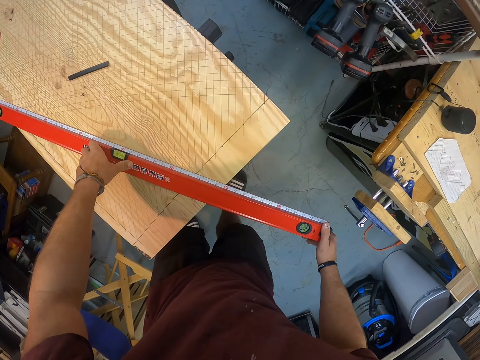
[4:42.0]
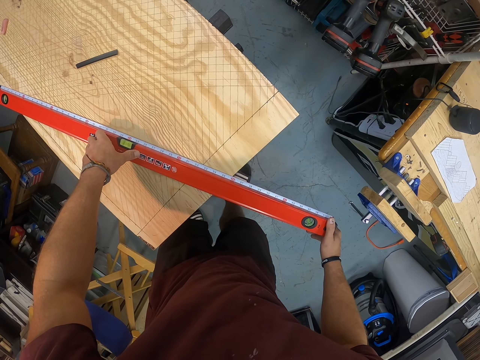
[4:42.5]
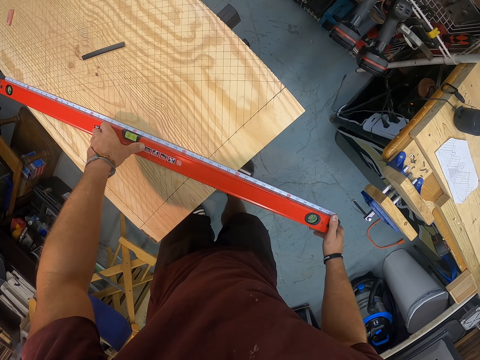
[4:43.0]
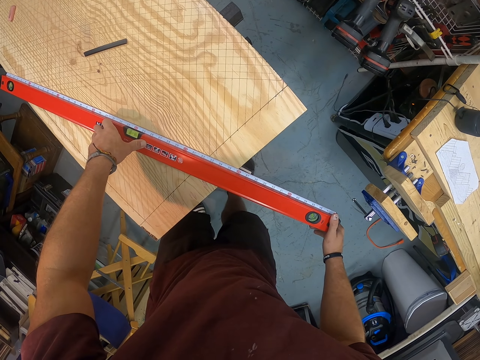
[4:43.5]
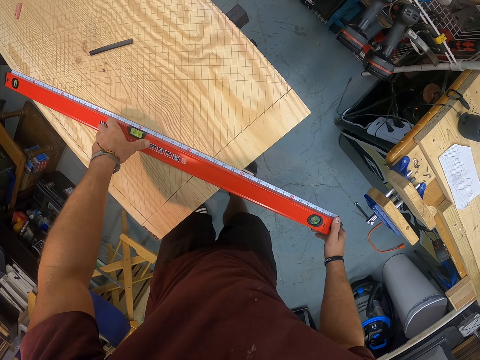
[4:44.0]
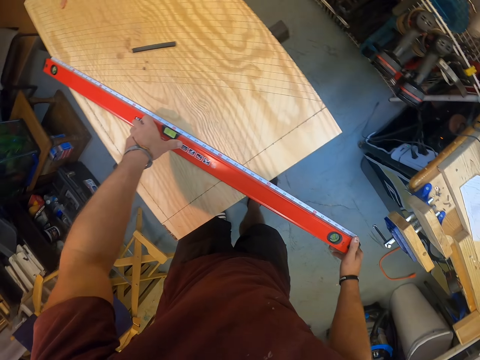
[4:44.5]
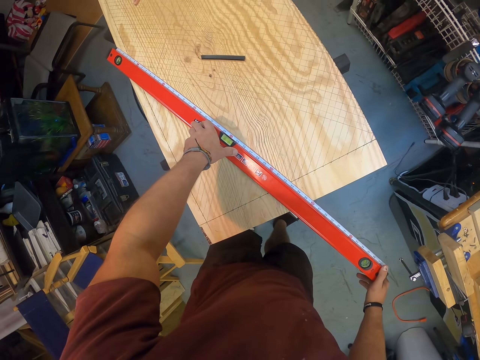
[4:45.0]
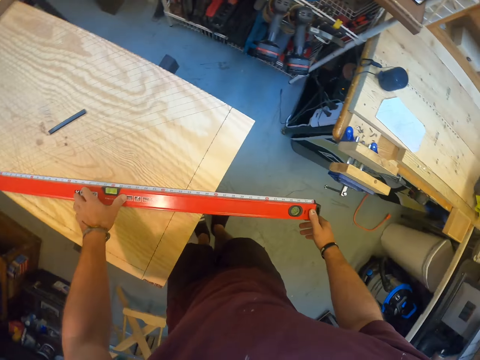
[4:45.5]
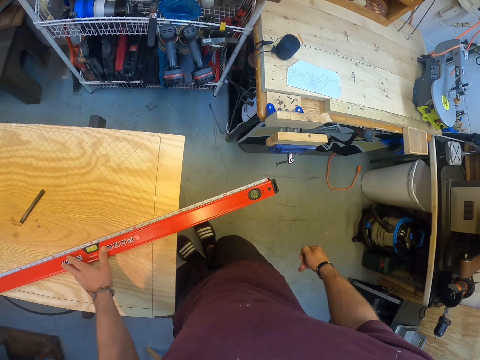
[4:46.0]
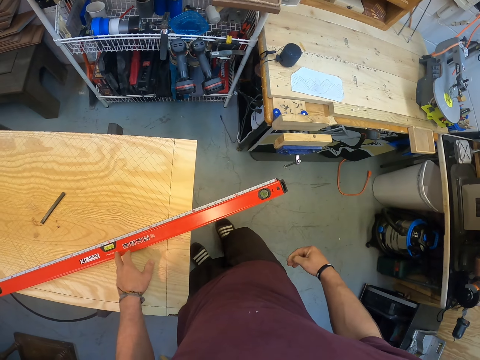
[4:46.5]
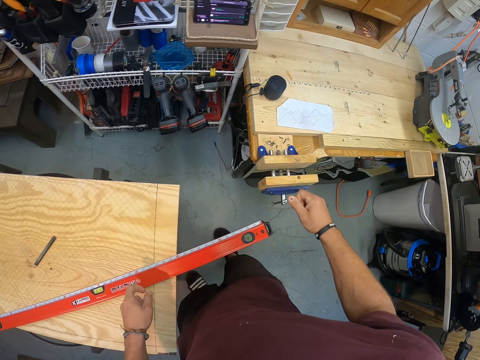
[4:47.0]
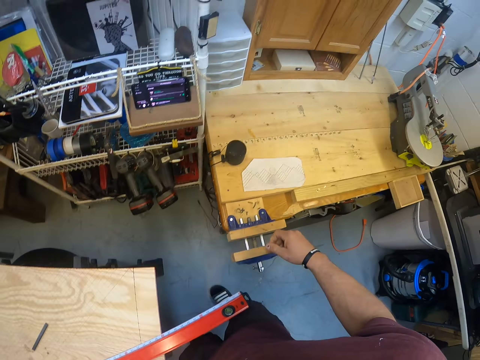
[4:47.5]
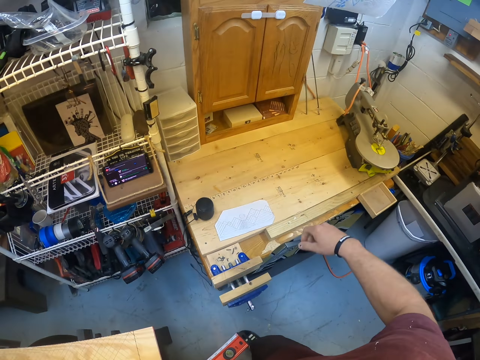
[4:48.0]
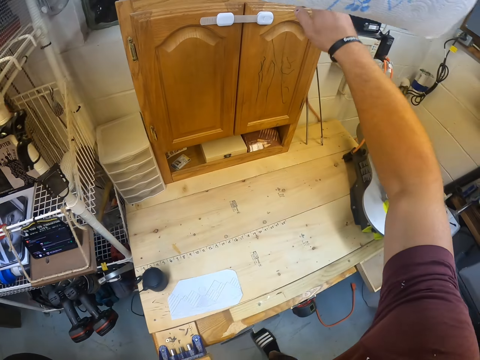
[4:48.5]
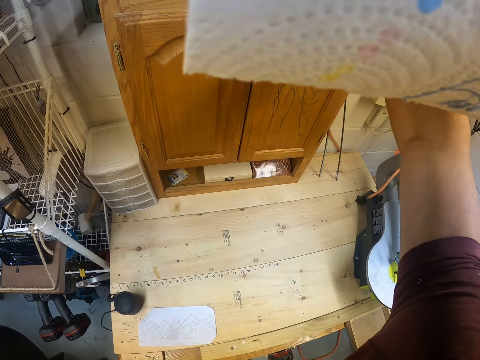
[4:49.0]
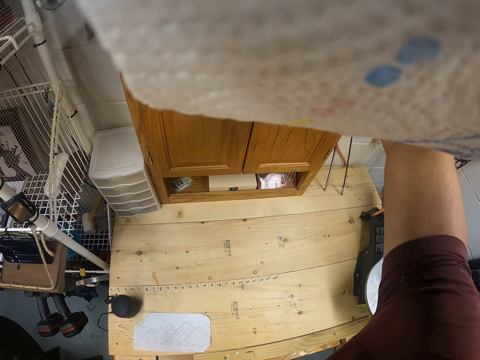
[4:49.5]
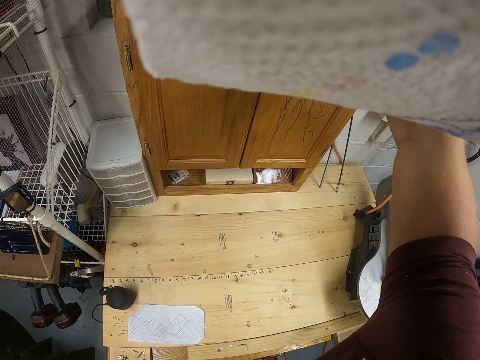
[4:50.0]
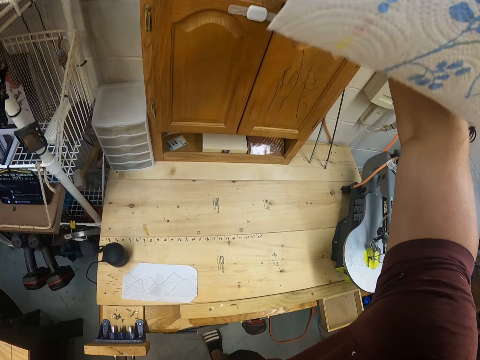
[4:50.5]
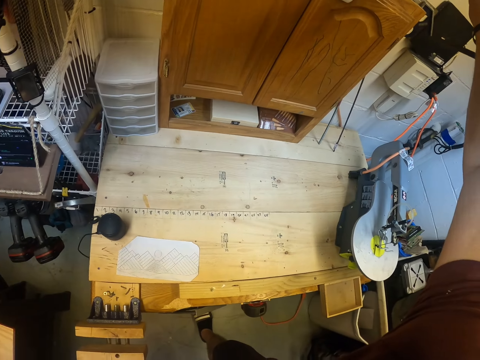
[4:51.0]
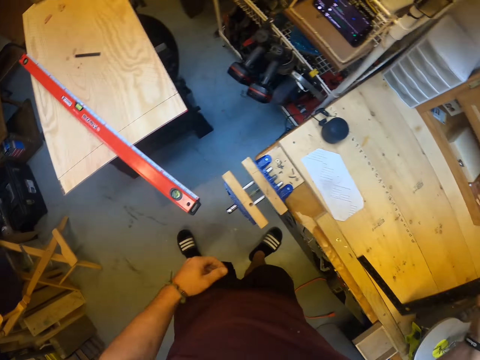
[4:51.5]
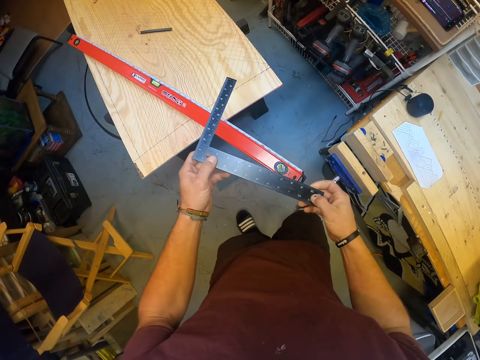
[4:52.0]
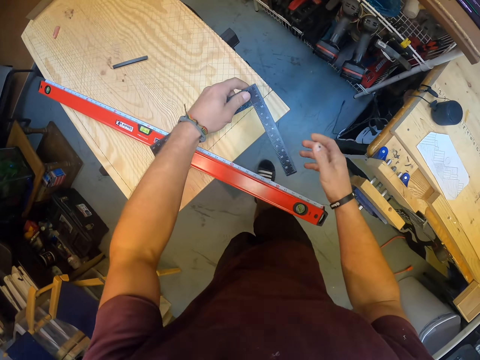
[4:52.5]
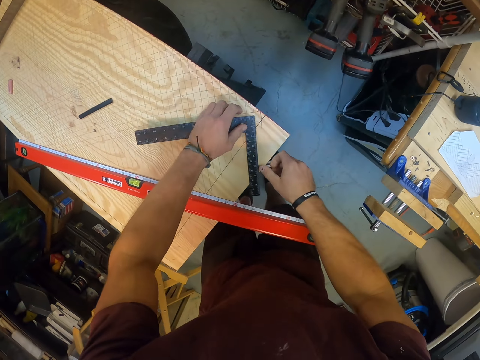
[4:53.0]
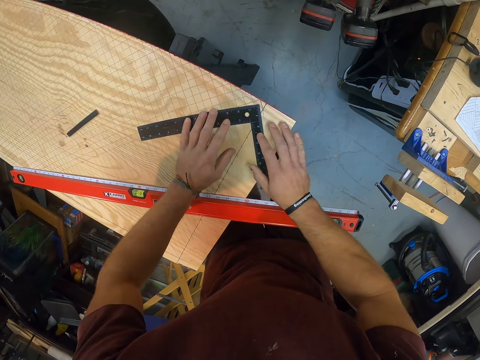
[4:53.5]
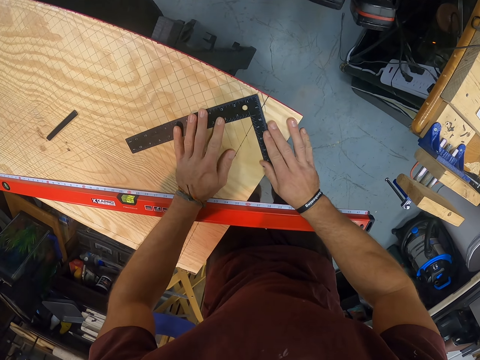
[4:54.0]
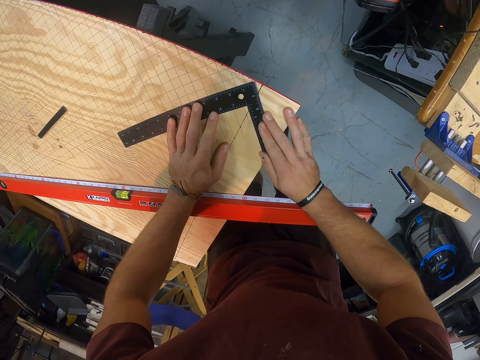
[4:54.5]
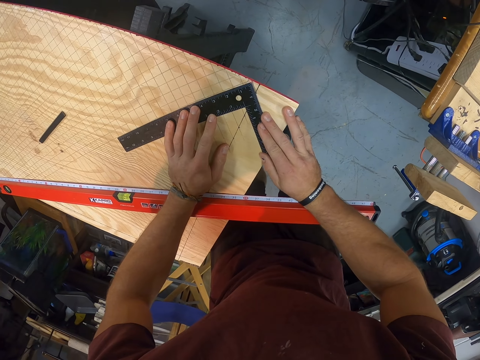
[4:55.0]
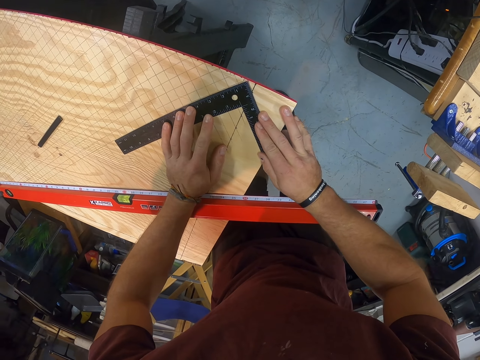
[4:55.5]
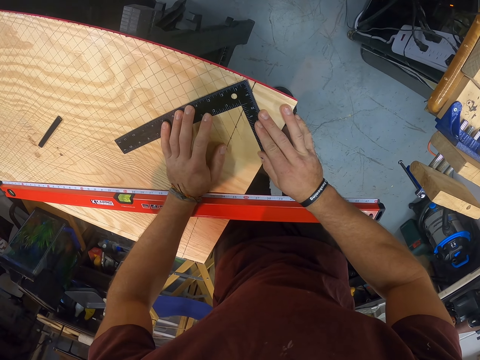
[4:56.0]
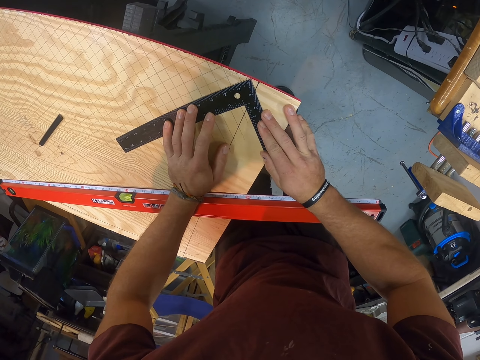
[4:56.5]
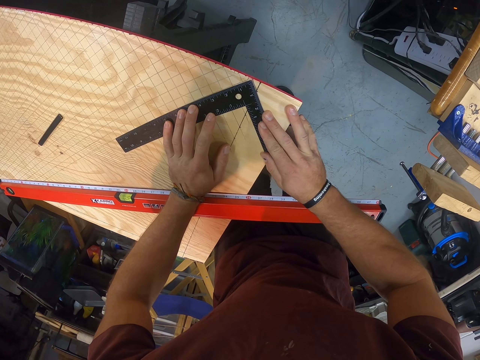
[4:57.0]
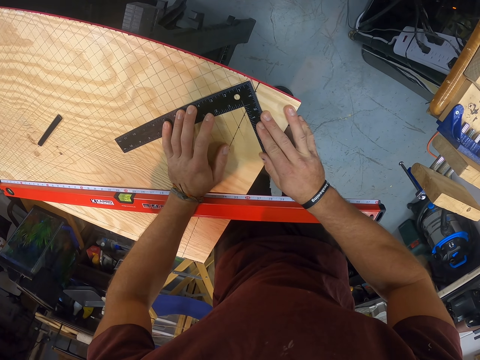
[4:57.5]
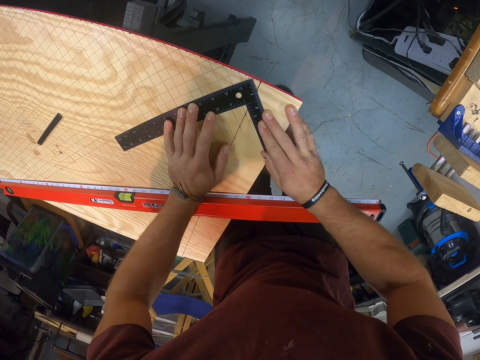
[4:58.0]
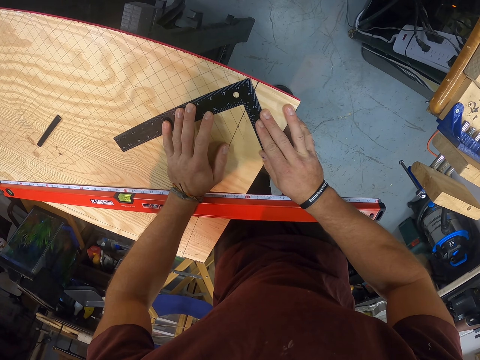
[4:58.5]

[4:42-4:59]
The camera wearer holds a try square with his right hand. He measures the table with the try square in both hands.

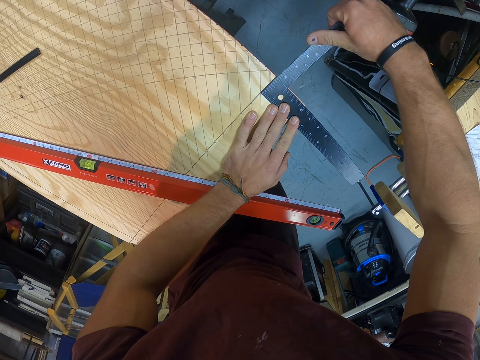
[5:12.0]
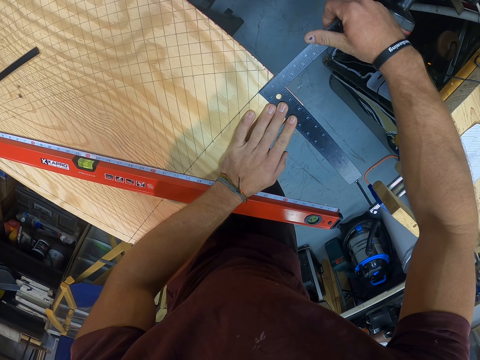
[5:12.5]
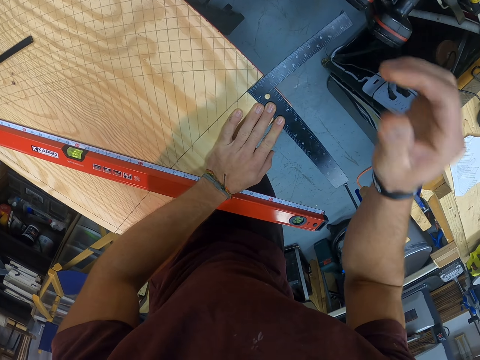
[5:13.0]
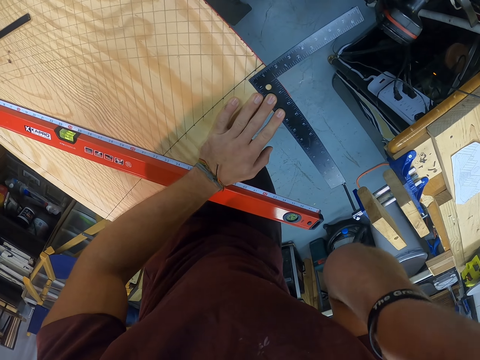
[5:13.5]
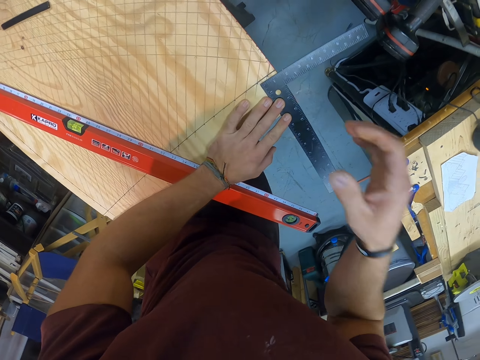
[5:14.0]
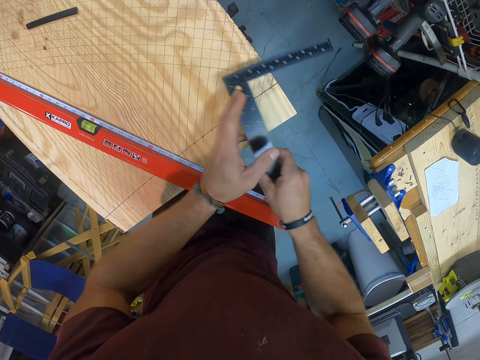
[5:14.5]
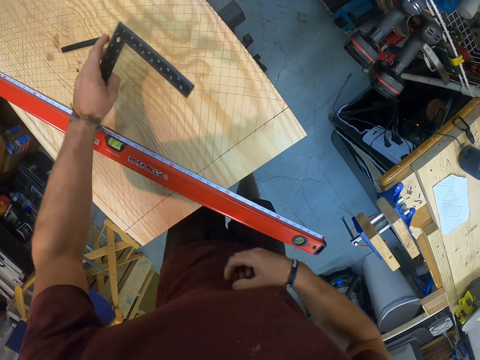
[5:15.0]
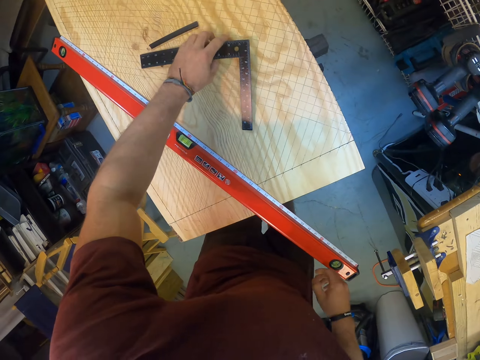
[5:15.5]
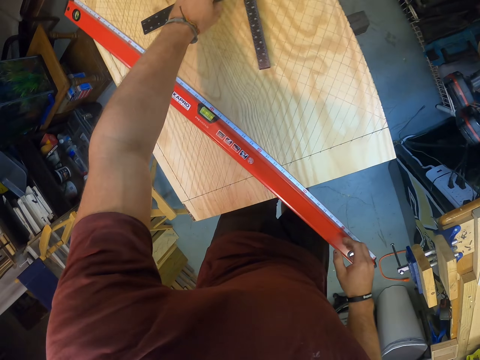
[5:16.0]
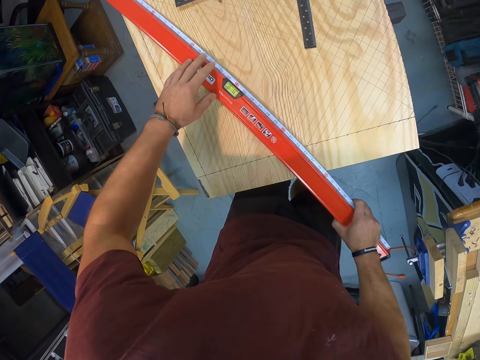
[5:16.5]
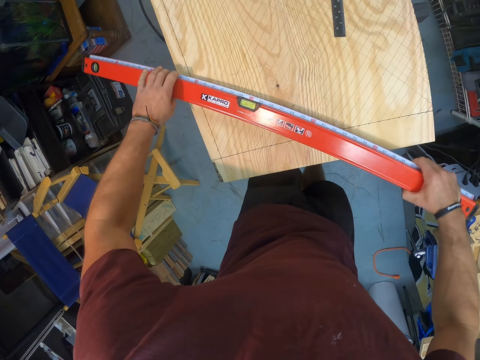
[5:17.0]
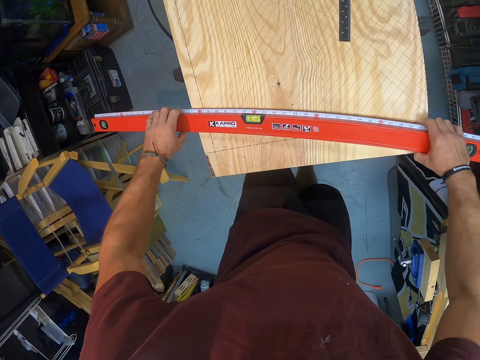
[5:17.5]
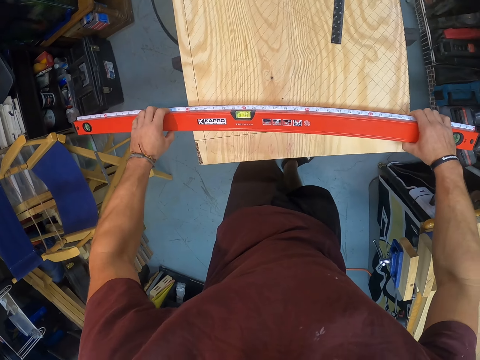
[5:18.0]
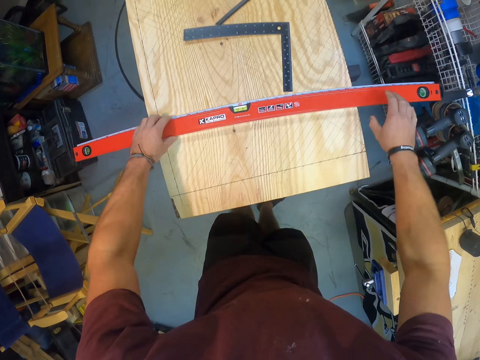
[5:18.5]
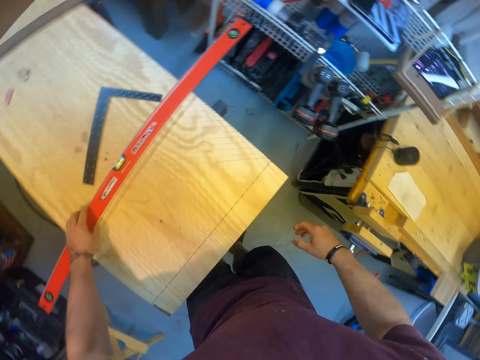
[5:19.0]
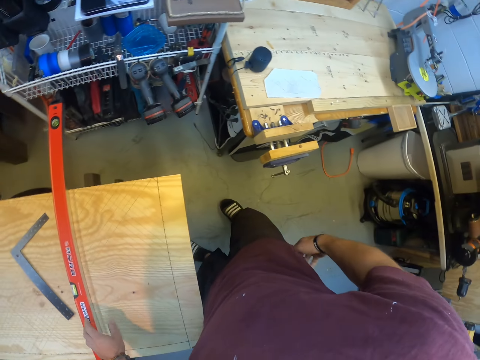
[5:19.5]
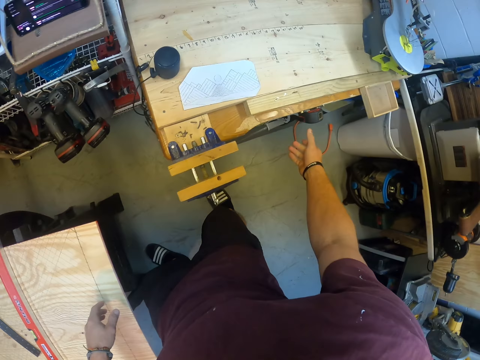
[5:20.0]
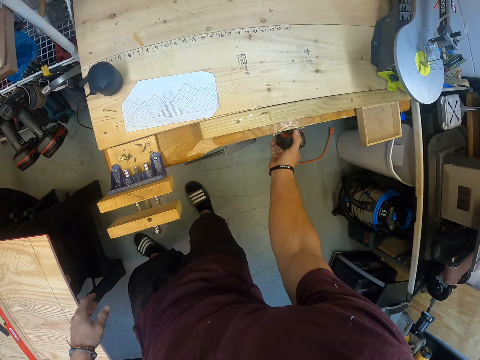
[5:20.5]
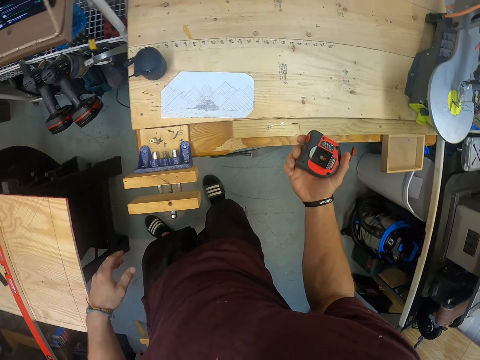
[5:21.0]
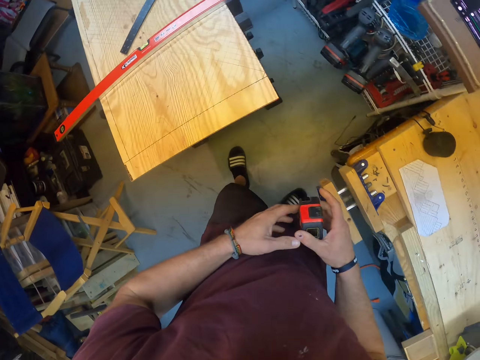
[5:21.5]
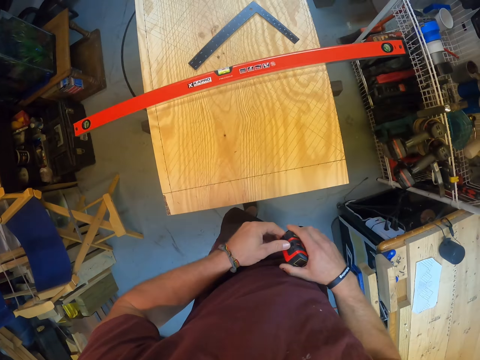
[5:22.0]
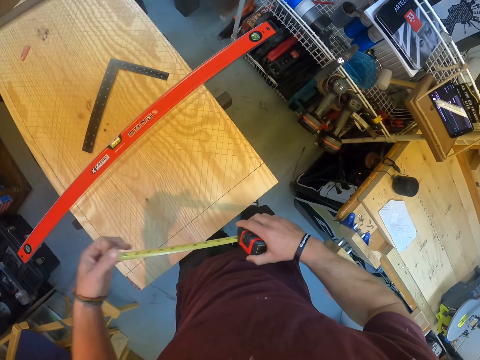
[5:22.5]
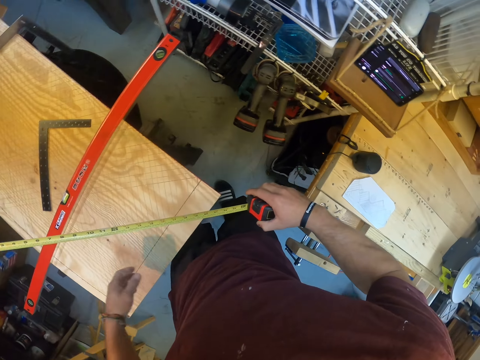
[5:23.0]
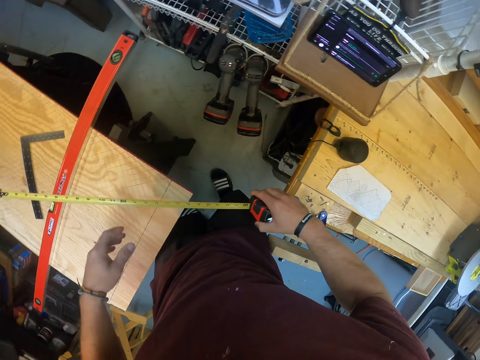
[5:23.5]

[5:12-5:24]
The camera wearer picks up the angle square or try square. He drops the try square on the table with his left hand. He moves the 4 foot level or box level aside. He holds the box level on the table with both hands. He picks up a measuring tape from a cabinet with his right hand. He opens the measuring tape with his left hand.
